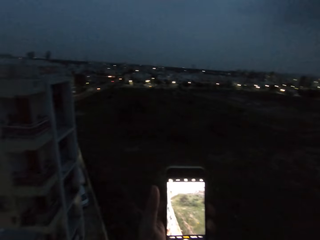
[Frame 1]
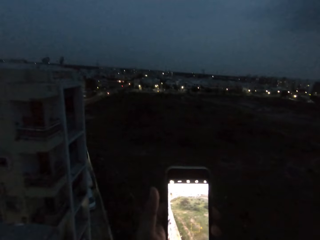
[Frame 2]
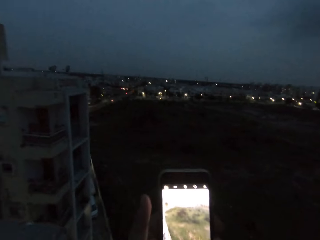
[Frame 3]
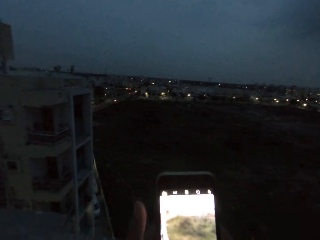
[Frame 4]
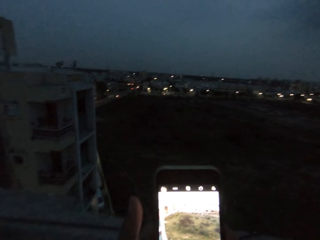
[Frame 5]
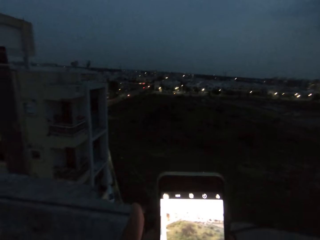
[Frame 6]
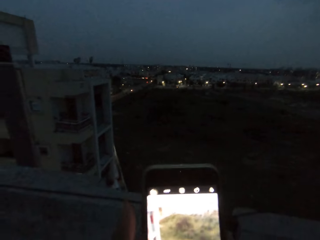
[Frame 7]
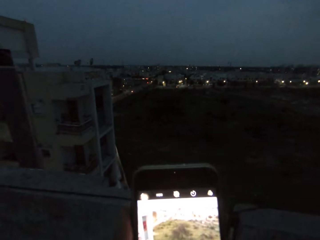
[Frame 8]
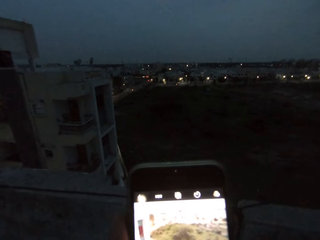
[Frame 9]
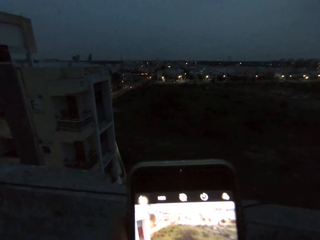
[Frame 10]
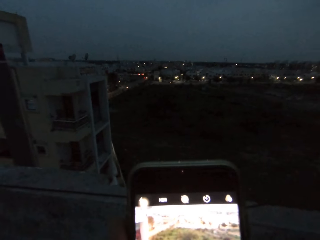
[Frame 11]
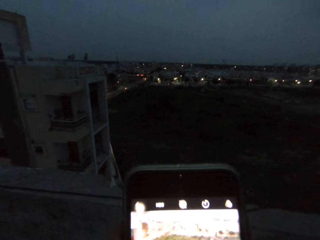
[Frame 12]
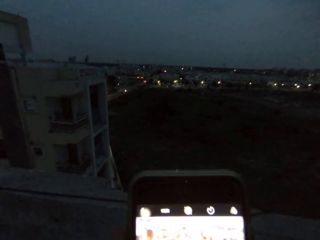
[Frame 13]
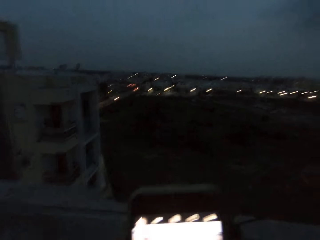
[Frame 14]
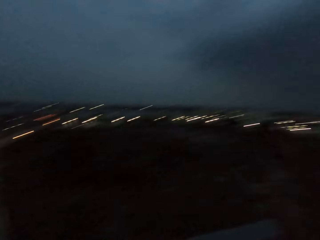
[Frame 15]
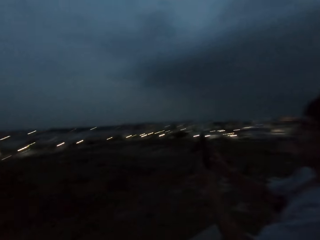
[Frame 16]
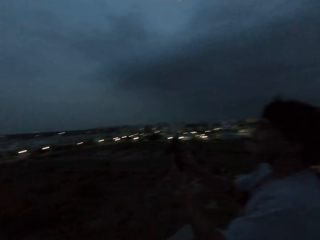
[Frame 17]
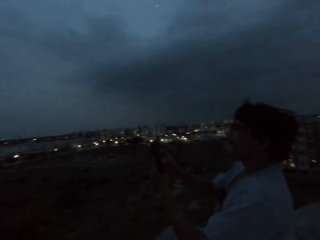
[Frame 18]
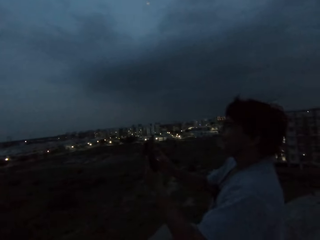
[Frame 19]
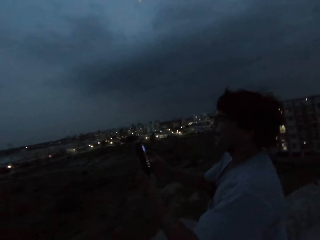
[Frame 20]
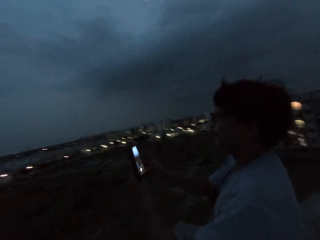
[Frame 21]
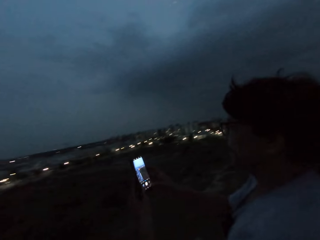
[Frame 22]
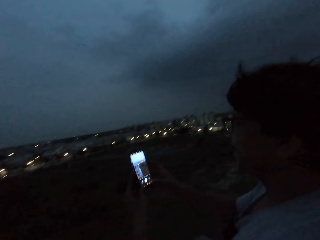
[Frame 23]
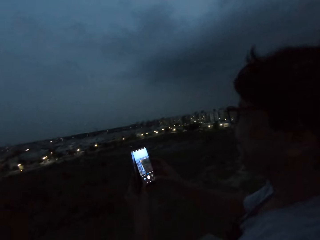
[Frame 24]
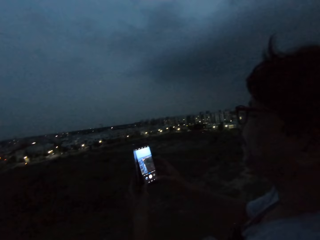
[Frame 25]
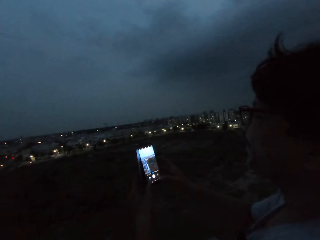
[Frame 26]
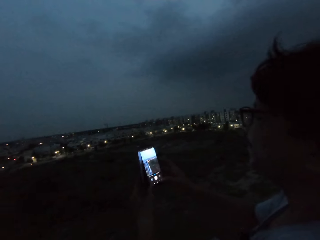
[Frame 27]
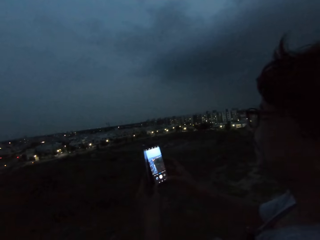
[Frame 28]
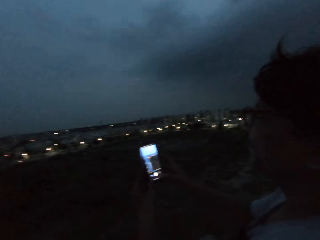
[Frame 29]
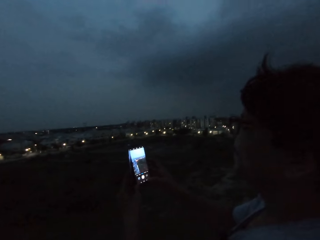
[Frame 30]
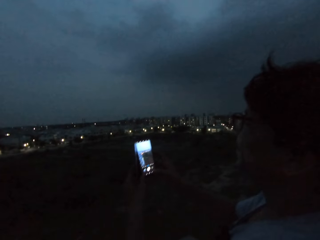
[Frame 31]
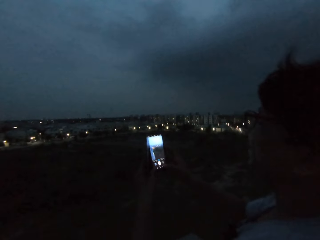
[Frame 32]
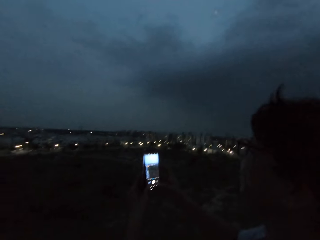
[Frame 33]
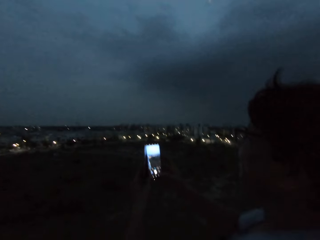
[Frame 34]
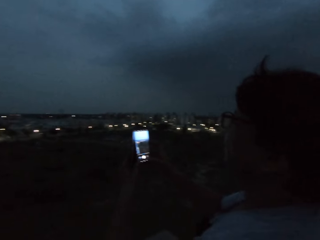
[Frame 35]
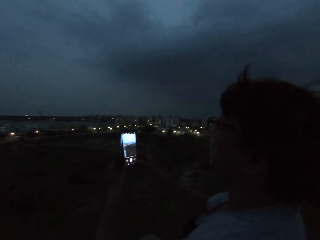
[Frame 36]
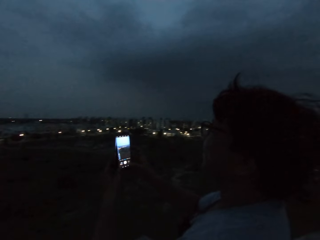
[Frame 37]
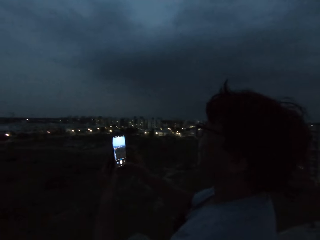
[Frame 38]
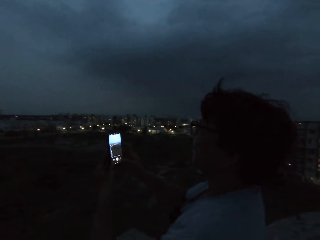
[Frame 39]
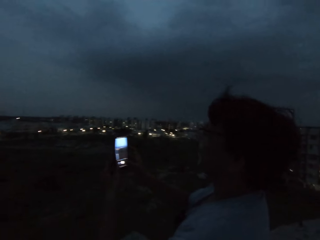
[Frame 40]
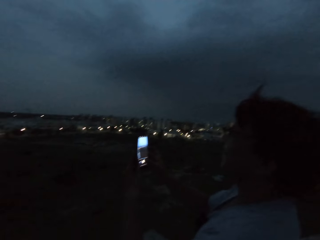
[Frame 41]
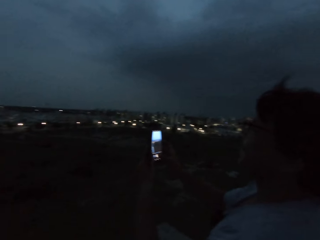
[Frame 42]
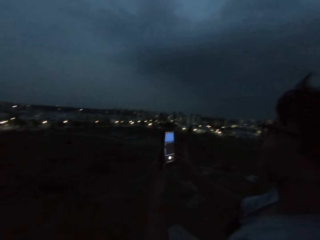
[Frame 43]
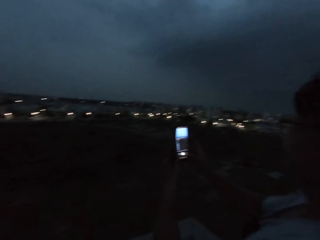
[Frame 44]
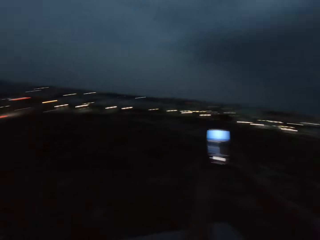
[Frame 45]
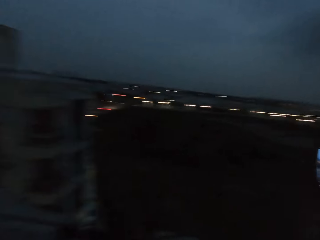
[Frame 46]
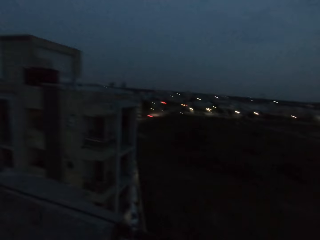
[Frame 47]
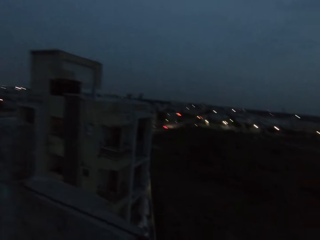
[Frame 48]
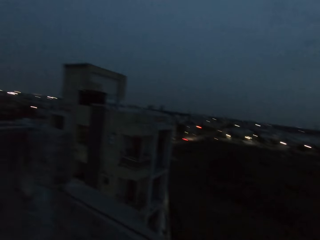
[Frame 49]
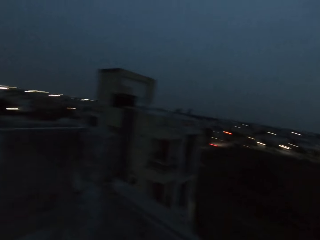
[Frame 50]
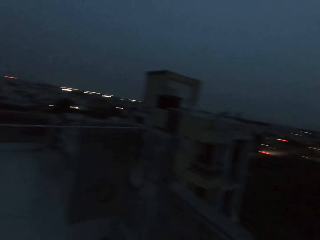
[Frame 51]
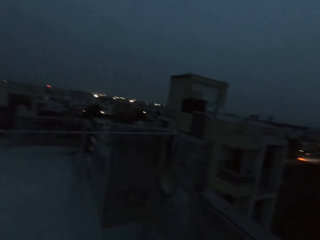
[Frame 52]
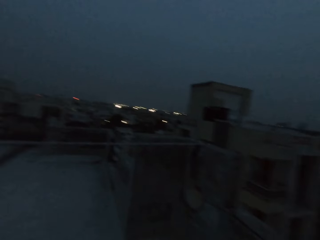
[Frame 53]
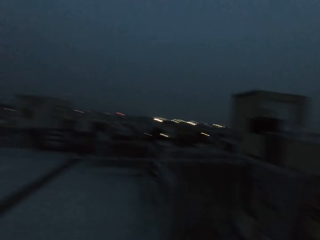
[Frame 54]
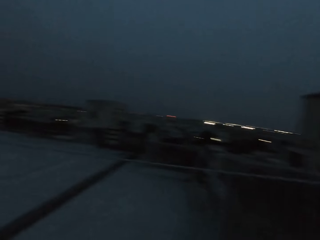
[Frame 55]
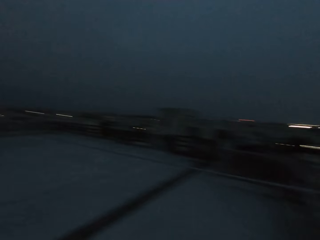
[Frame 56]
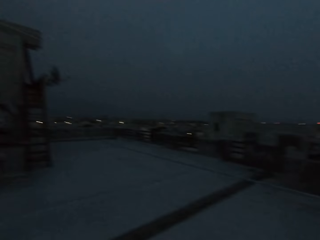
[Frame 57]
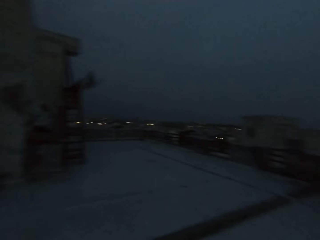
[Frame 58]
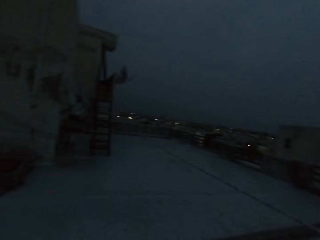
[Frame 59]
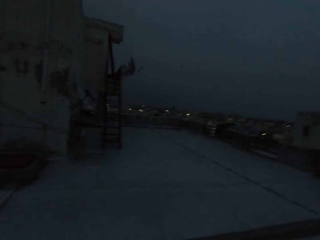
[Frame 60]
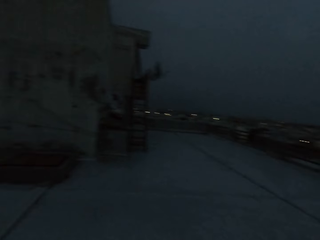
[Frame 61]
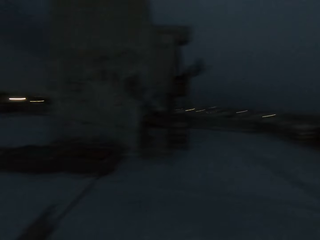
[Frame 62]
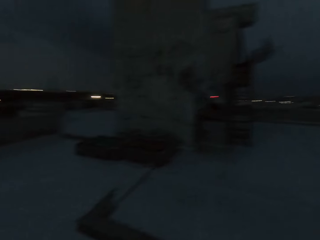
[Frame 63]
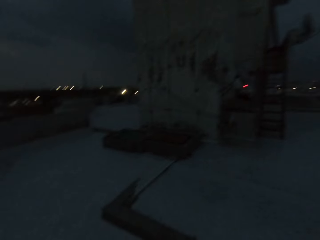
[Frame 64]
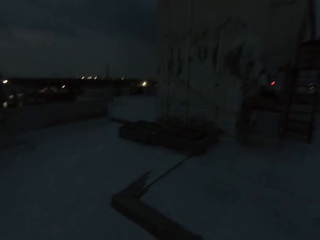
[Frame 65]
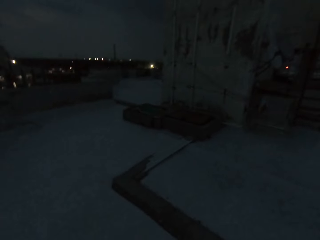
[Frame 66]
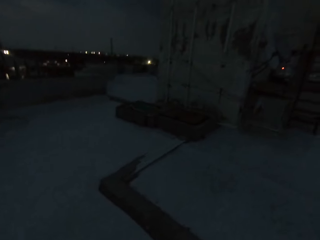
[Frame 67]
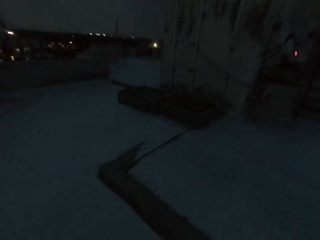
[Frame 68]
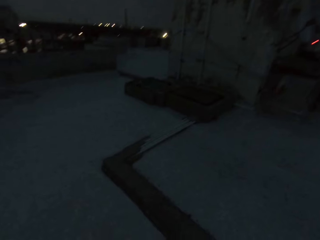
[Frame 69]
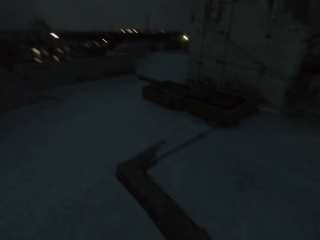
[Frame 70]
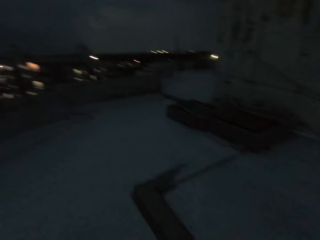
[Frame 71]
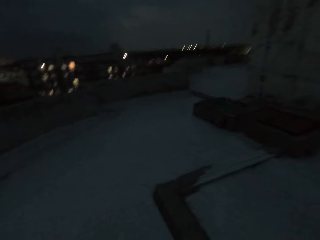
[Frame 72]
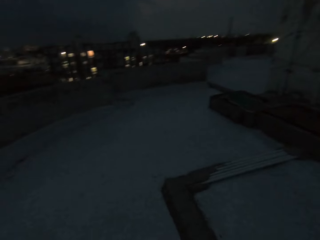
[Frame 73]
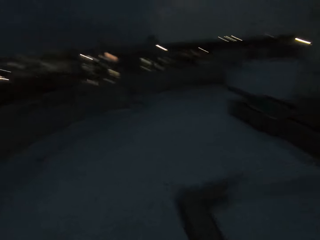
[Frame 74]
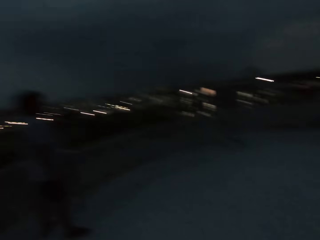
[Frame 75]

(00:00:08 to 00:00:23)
The camera wearer looks around. They take photos of the land from the top of a building. They move the phone. They take photos of the land with the phone. They look around. A man operates the phone with his right hand. The man takes photos of the land from the top of the building. The man moves. The man takes photos of the land with the phone. The camera wearer looks around. They turn. They walk around.

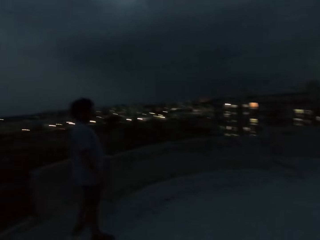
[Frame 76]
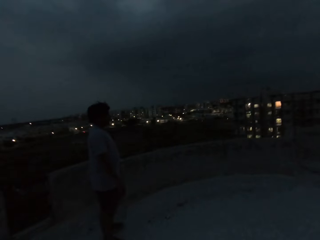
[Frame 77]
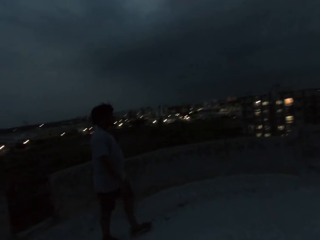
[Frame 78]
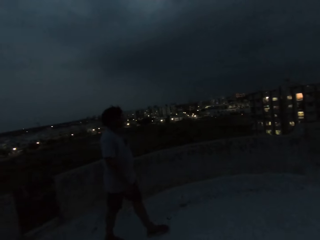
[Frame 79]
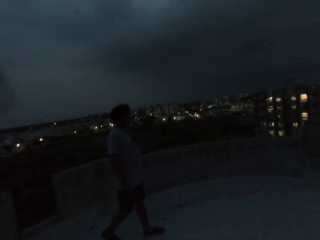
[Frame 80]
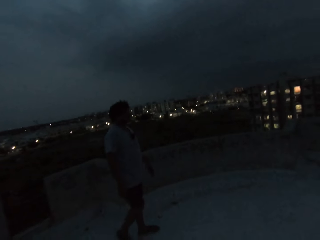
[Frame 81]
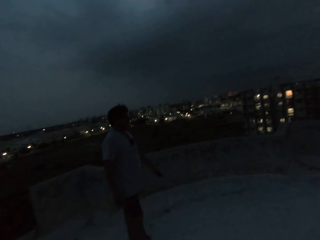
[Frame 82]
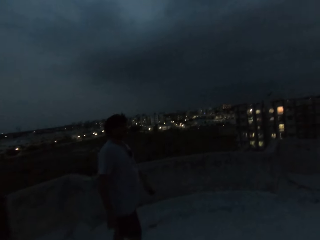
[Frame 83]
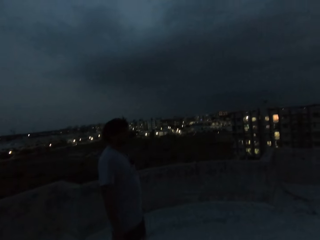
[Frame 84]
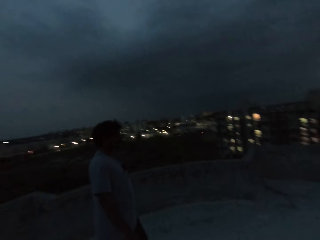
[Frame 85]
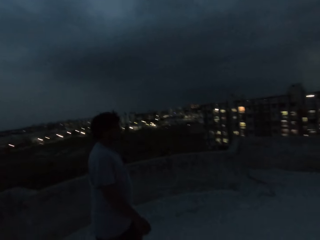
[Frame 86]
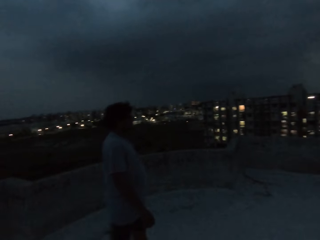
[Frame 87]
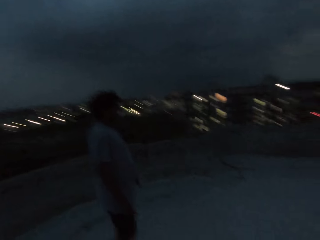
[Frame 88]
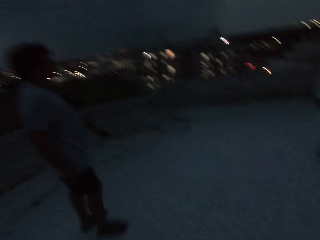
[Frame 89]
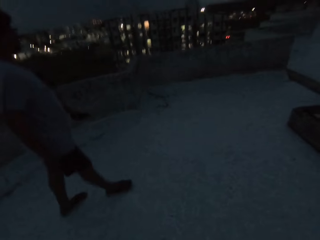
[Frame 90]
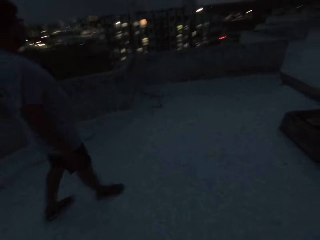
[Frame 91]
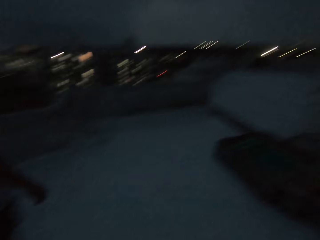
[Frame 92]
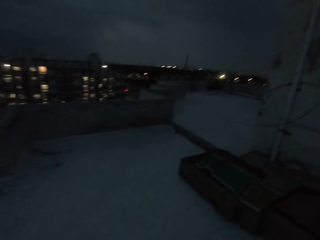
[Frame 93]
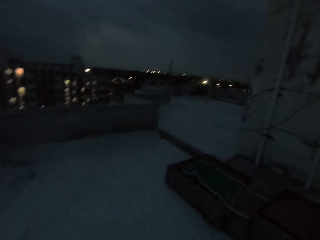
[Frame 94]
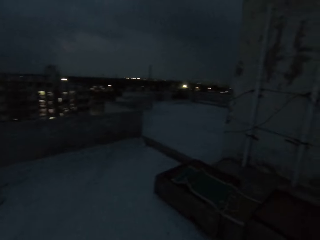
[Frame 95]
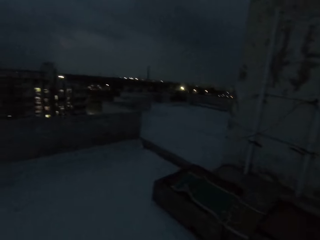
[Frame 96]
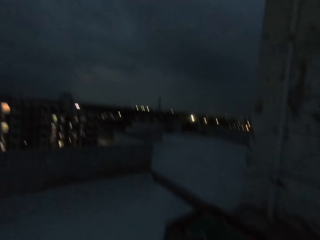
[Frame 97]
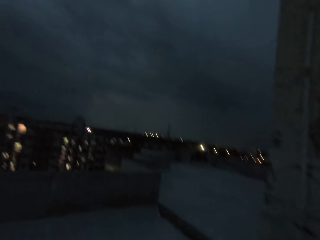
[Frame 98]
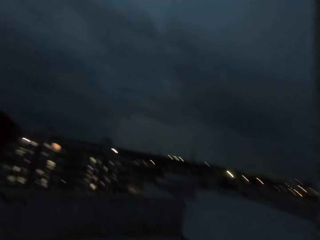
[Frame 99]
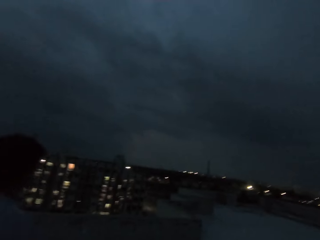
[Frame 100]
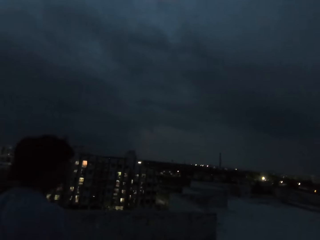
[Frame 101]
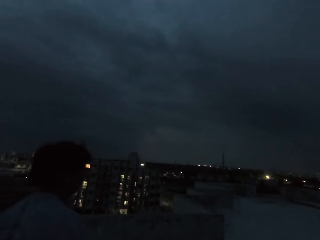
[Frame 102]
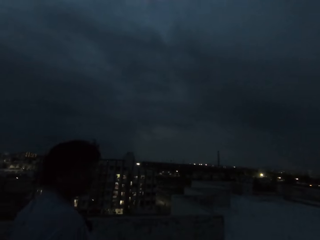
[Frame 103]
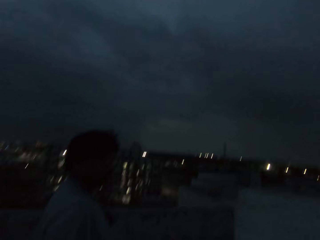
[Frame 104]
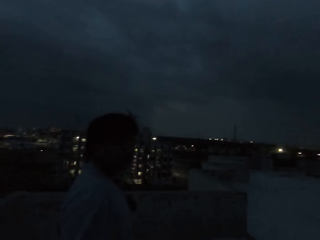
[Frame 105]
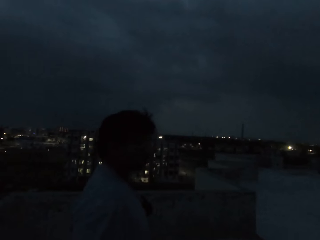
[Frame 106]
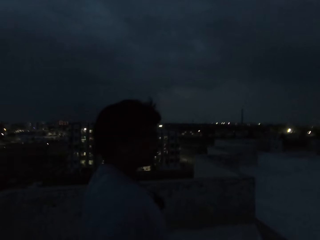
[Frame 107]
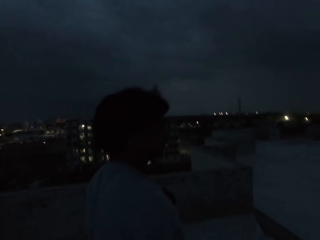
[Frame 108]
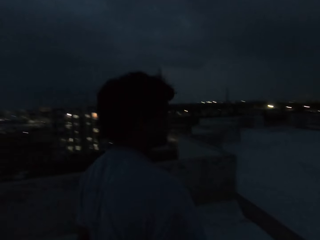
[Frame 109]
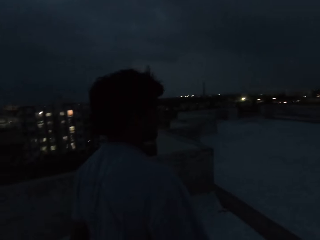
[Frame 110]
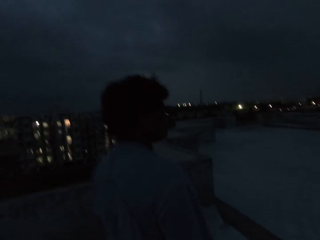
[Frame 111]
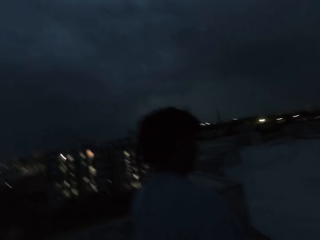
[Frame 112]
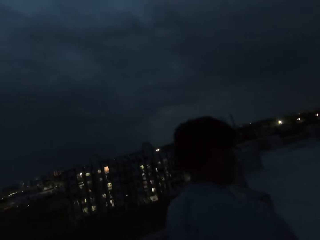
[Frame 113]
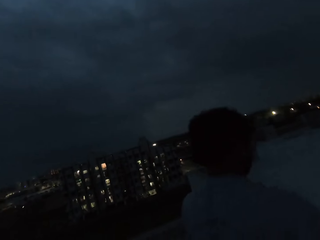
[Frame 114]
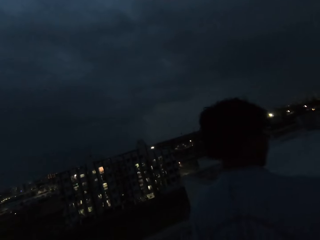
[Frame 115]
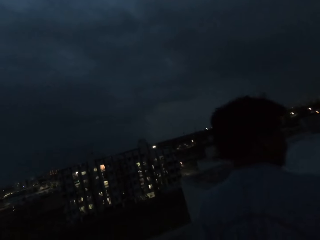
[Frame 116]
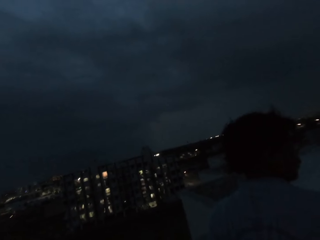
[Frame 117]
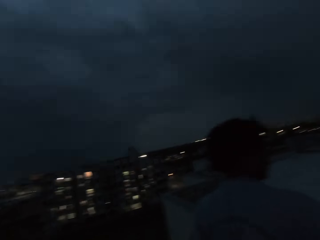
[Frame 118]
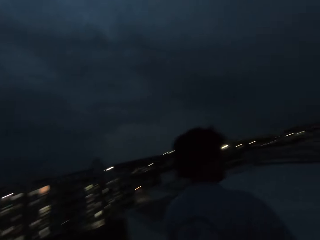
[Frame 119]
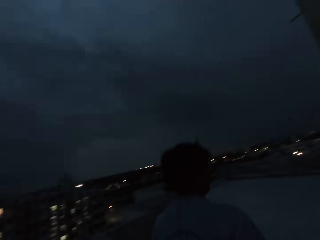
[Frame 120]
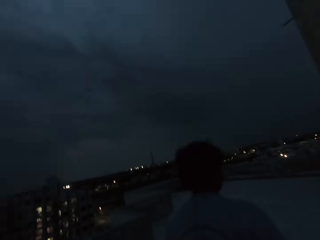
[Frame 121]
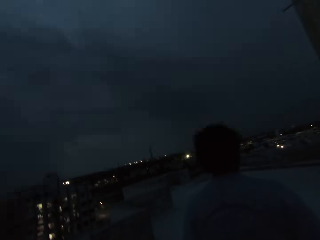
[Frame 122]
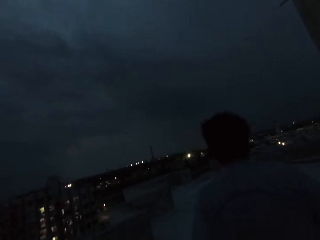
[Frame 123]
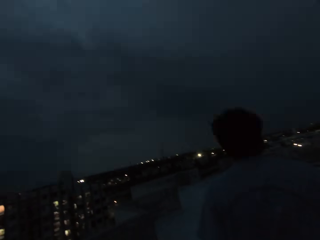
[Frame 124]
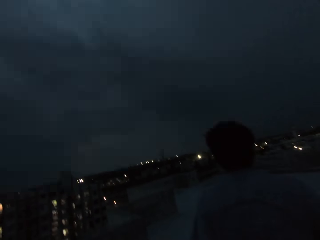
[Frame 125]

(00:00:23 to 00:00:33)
A person walks around with the camera wearer on top of the building. The camera wearer raises a hand. They walk around with the person. The person looks around. The person walks around with the camera wearer.
